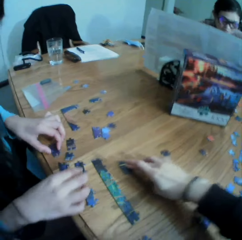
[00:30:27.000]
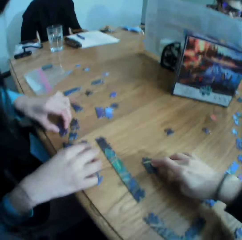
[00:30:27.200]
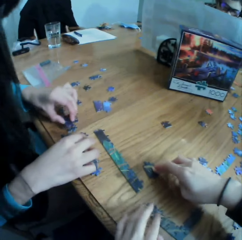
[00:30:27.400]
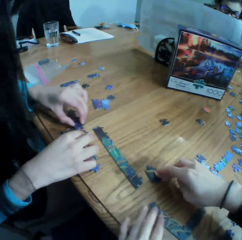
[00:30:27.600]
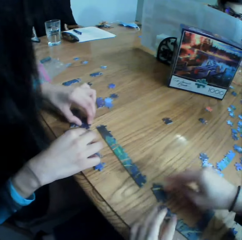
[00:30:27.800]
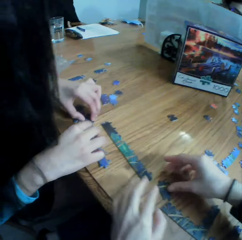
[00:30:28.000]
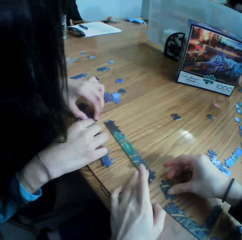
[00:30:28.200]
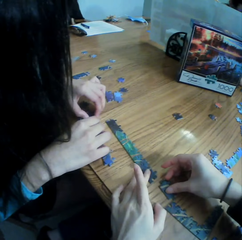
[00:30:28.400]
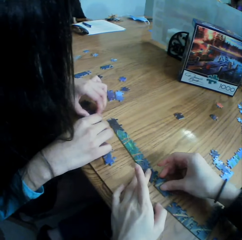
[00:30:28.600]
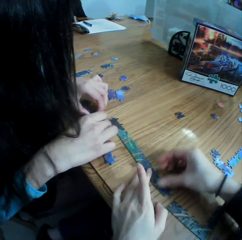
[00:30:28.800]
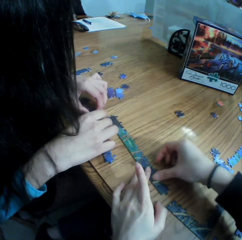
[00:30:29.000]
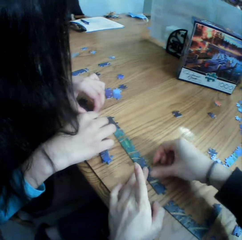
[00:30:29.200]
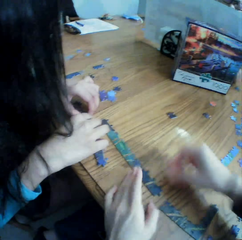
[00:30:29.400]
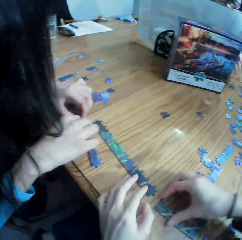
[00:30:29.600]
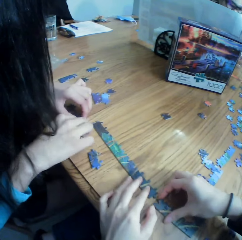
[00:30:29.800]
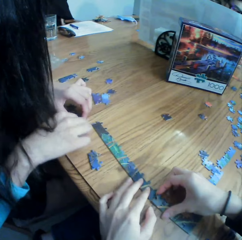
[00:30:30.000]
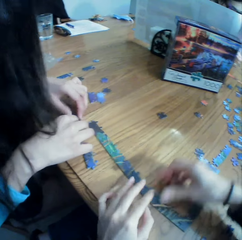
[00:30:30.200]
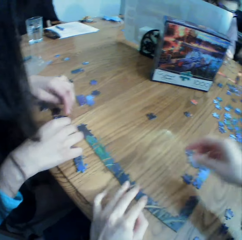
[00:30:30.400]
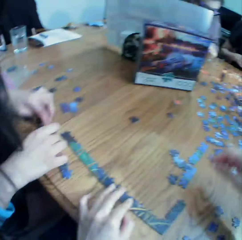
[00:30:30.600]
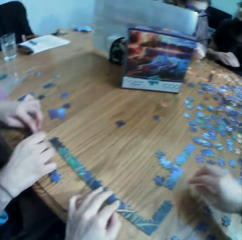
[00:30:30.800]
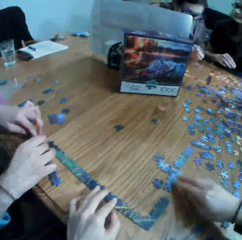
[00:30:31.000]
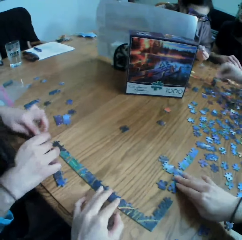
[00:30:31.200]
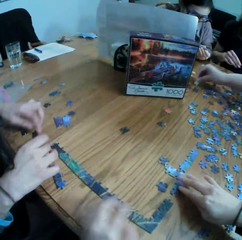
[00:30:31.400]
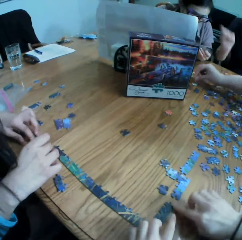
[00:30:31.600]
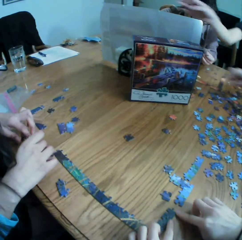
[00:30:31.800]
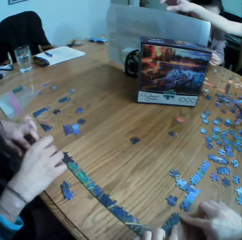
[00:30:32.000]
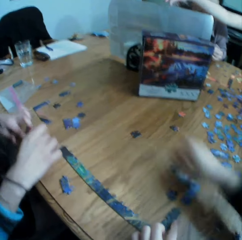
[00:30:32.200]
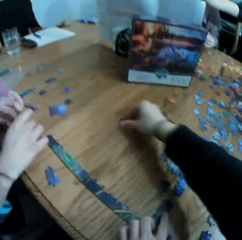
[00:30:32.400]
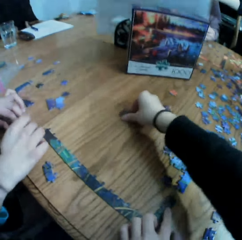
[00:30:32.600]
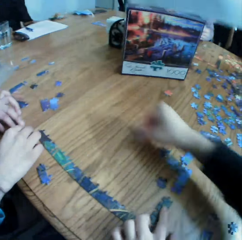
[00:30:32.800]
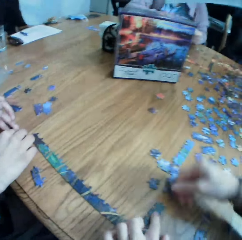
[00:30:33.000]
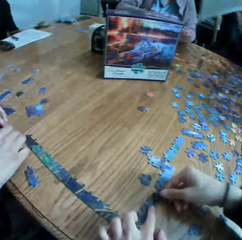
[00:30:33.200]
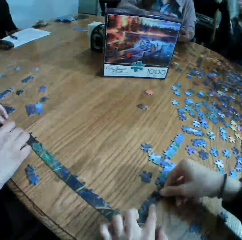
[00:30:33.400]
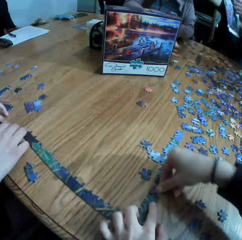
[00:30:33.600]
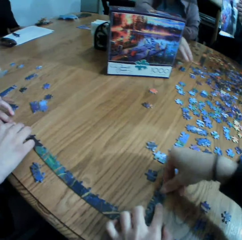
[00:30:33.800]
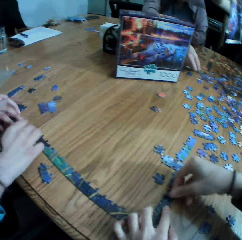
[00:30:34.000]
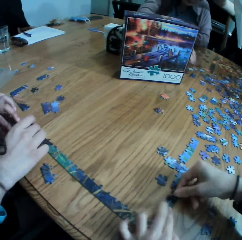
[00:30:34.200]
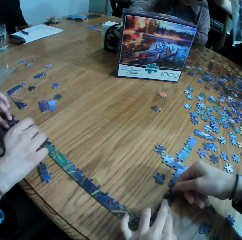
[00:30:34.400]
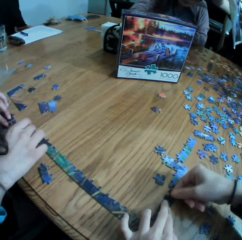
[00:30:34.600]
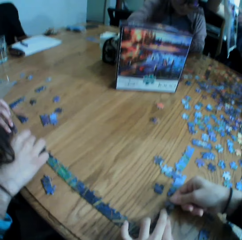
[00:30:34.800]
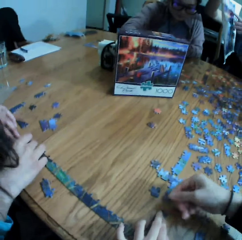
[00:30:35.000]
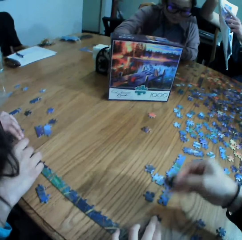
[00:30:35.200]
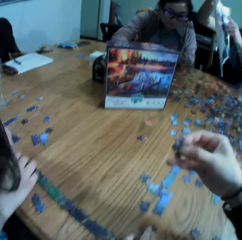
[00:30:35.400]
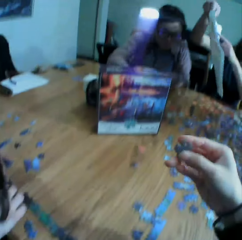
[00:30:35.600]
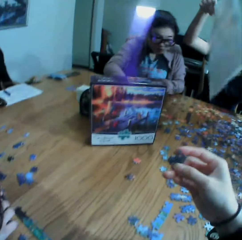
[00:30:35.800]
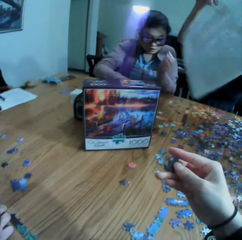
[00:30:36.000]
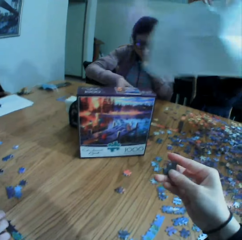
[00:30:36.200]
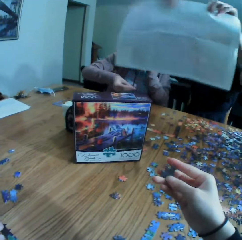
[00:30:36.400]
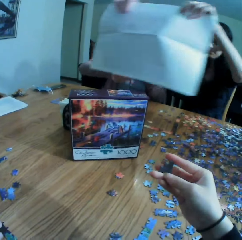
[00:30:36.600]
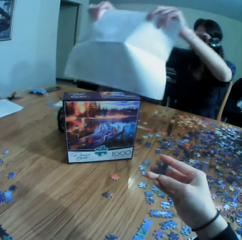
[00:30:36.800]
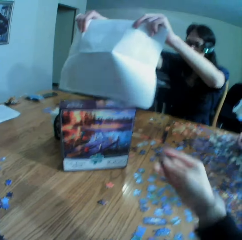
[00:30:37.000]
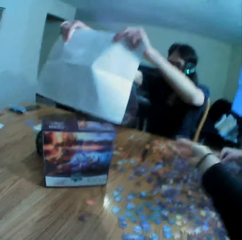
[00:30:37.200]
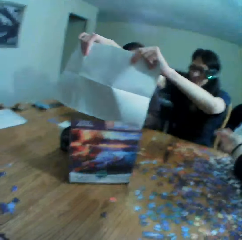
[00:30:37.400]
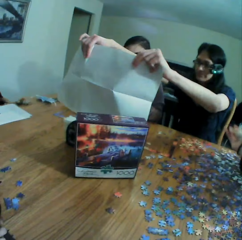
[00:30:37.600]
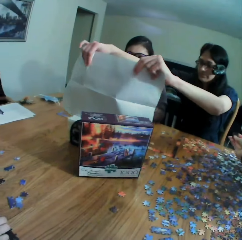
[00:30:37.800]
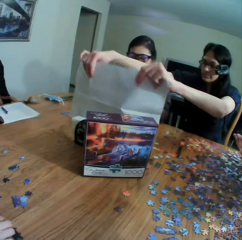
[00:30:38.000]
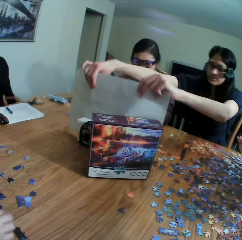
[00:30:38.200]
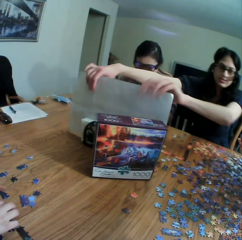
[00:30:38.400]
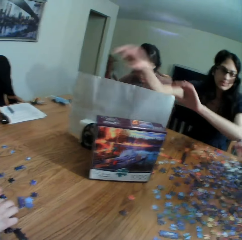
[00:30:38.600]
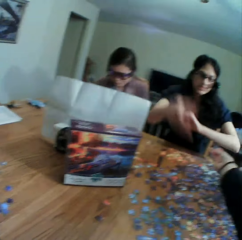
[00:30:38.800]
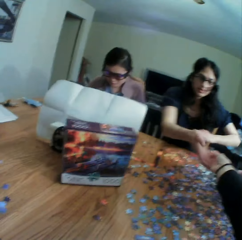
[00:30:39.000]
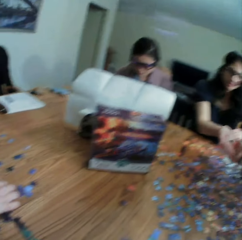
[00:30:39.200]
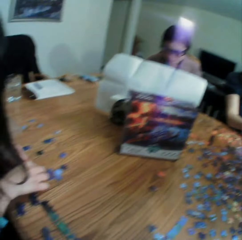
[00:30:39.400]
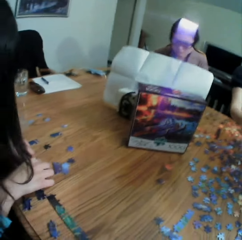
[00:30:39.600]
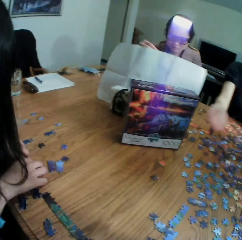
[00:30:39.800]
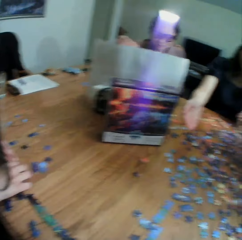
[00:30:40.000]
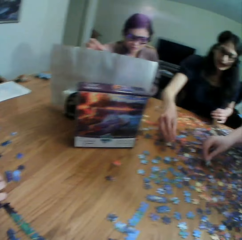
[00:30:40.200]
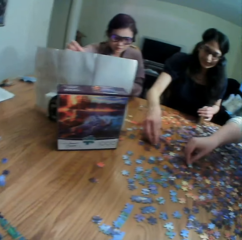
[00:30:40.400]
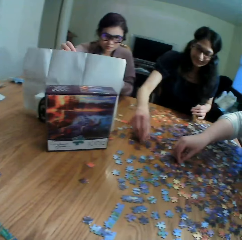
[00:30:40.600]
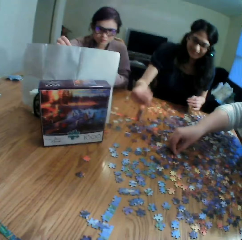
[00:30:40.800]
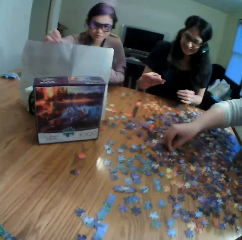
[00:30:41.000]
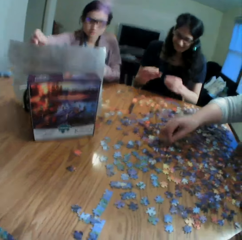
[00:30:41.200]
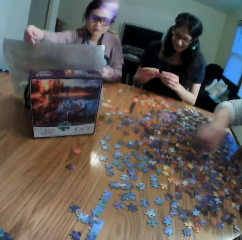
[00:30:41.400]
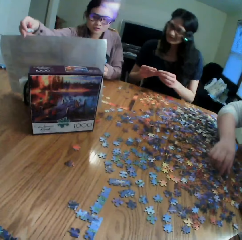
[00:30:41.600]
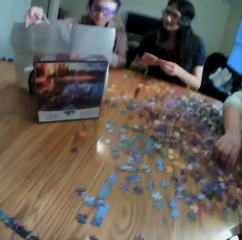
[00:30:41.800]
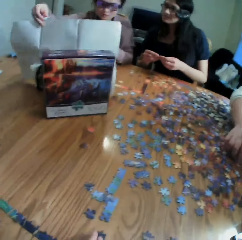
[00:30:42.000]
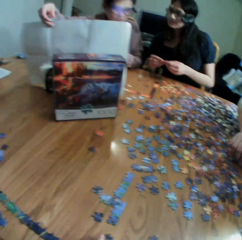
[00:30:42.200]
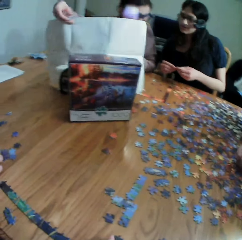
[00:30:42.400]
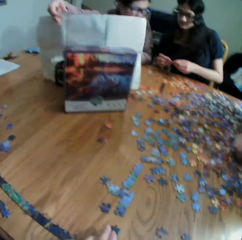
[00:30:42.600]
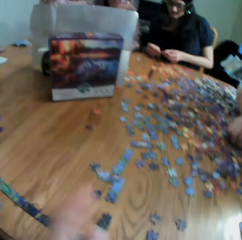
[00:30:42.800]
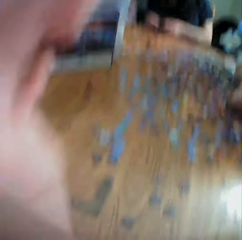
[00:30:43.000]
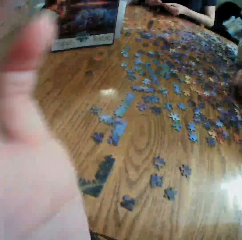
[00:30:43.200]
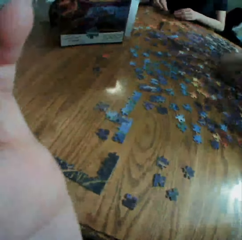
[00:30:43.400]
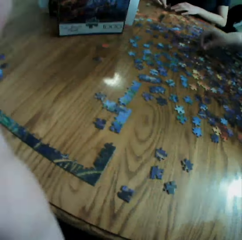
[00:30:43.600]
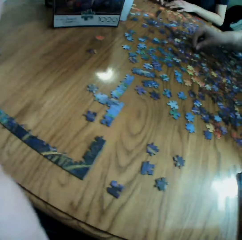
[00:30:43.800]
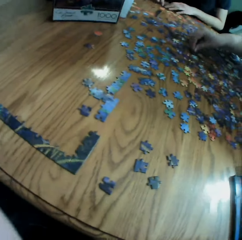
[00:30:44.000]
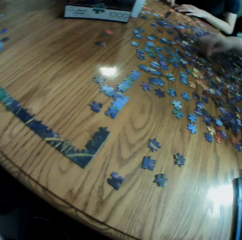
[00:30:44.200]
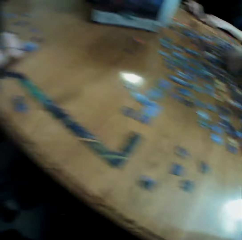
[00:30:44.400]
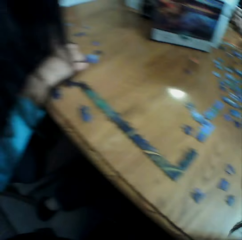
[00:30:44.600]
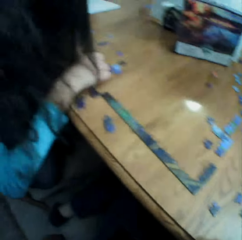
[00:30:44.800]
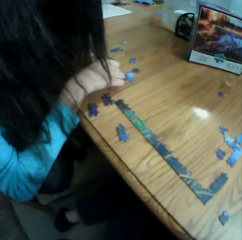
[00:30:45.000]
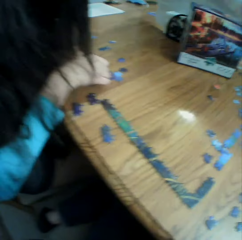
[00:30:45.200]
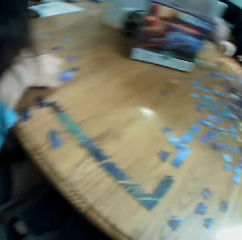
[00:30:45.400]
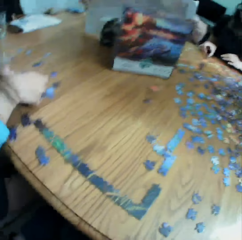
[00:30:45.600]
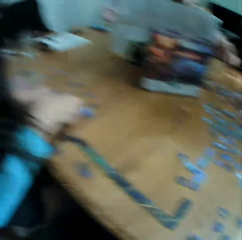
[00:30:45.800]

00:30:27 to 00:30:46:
The camera wearer moves a puzzle on the table. They talk to a lady, play the jigsaw puzzle with the lady. They connect the puzzles. They take a puzzle. They connect the puzzle. They look at the puzzle. They converse with a woman. They hand a puzzle to the woman. They look at the woman. They converse with the colleagues. They adjust the camera.

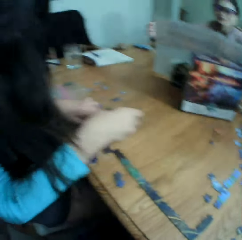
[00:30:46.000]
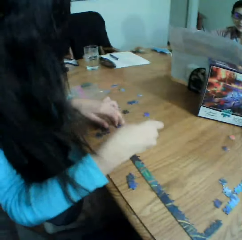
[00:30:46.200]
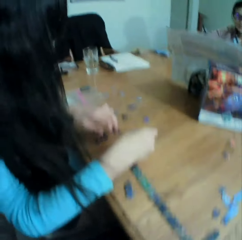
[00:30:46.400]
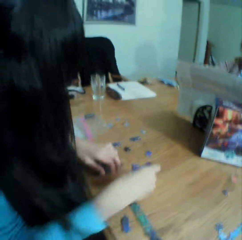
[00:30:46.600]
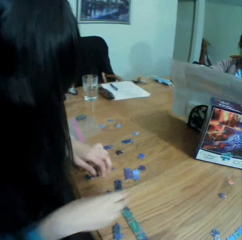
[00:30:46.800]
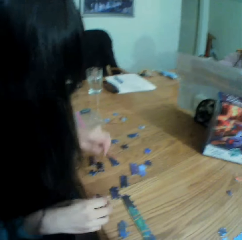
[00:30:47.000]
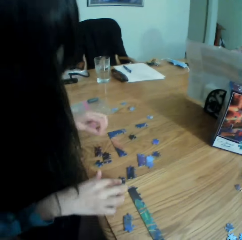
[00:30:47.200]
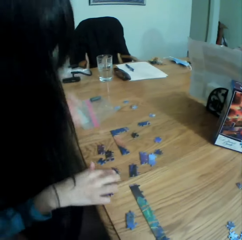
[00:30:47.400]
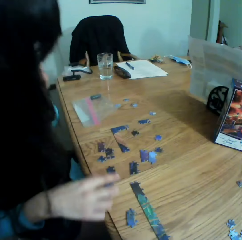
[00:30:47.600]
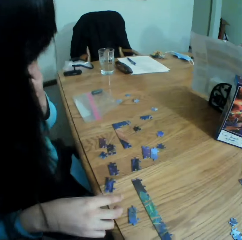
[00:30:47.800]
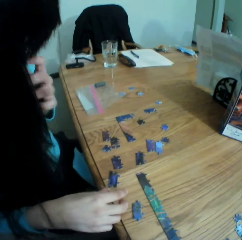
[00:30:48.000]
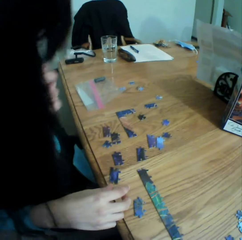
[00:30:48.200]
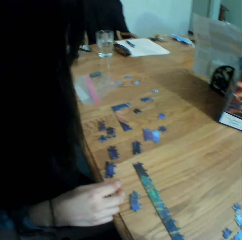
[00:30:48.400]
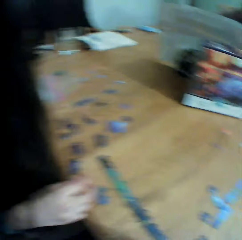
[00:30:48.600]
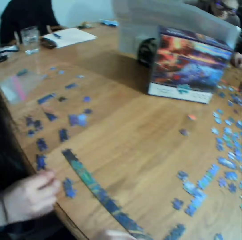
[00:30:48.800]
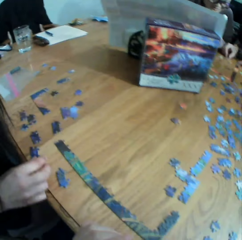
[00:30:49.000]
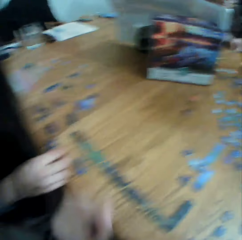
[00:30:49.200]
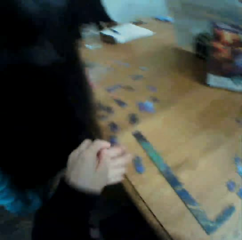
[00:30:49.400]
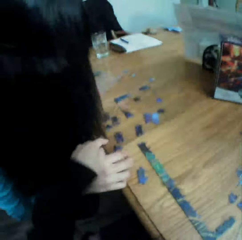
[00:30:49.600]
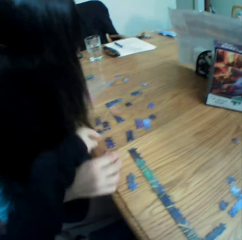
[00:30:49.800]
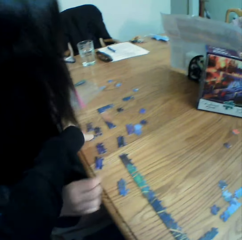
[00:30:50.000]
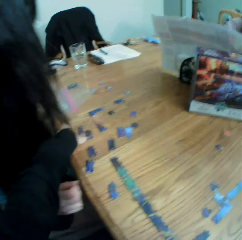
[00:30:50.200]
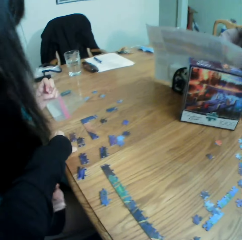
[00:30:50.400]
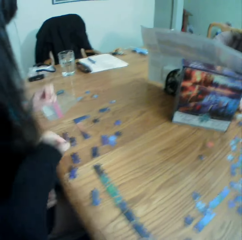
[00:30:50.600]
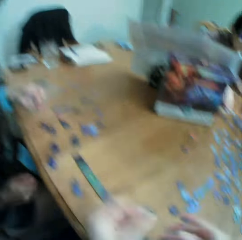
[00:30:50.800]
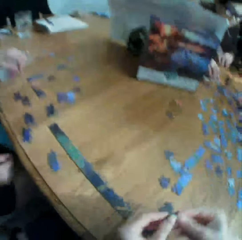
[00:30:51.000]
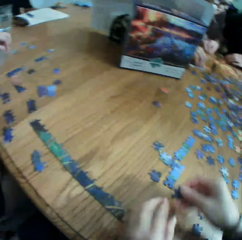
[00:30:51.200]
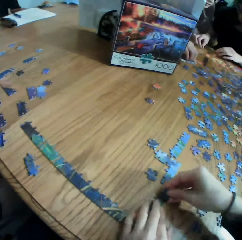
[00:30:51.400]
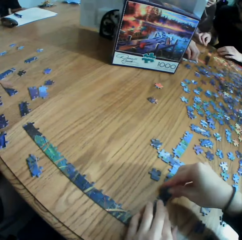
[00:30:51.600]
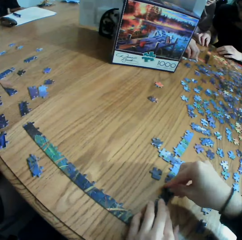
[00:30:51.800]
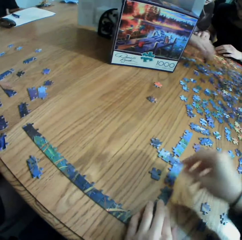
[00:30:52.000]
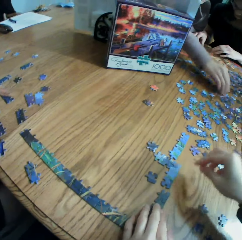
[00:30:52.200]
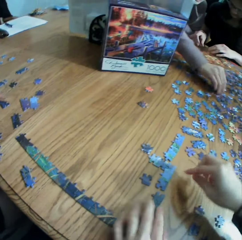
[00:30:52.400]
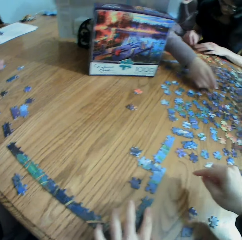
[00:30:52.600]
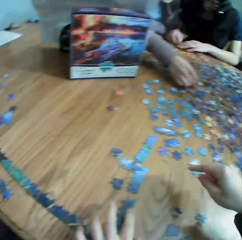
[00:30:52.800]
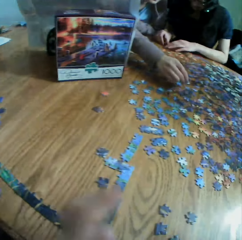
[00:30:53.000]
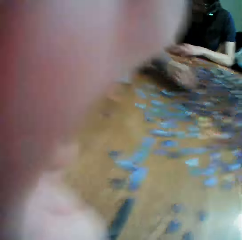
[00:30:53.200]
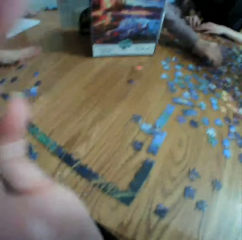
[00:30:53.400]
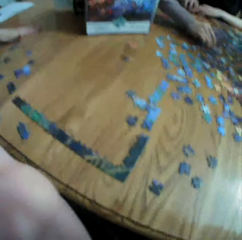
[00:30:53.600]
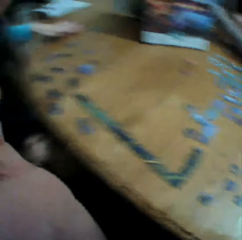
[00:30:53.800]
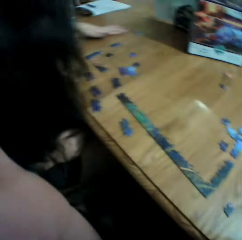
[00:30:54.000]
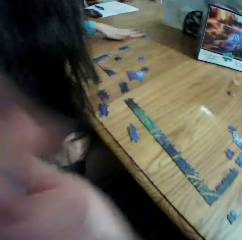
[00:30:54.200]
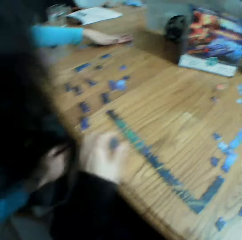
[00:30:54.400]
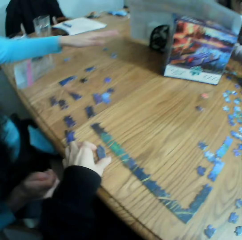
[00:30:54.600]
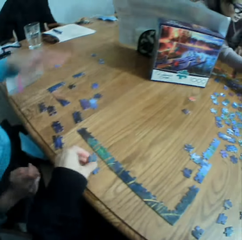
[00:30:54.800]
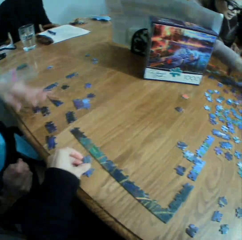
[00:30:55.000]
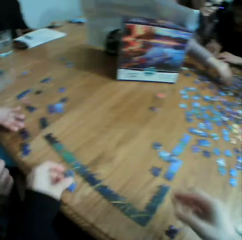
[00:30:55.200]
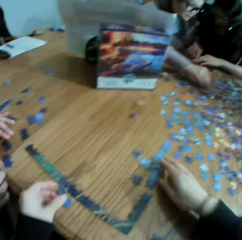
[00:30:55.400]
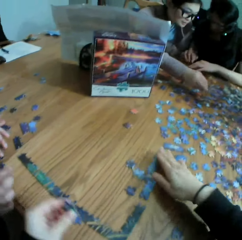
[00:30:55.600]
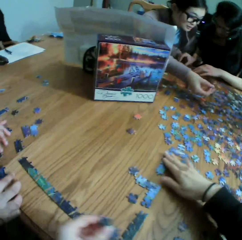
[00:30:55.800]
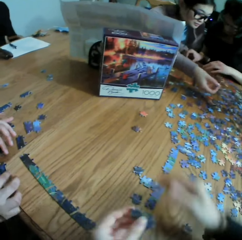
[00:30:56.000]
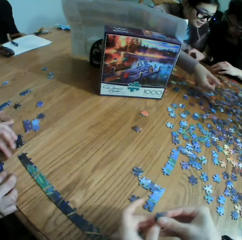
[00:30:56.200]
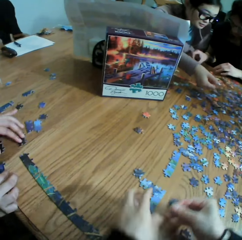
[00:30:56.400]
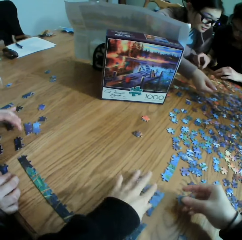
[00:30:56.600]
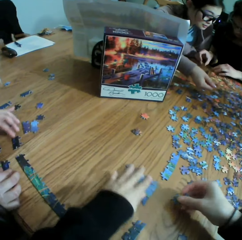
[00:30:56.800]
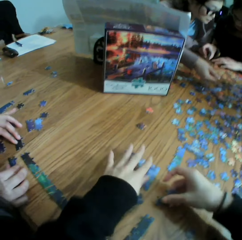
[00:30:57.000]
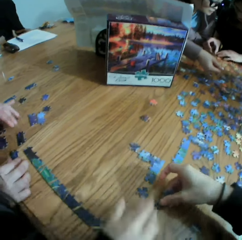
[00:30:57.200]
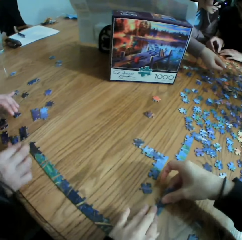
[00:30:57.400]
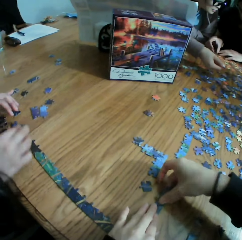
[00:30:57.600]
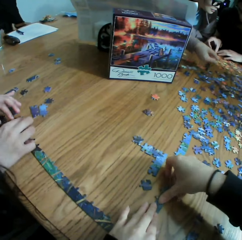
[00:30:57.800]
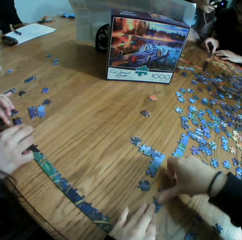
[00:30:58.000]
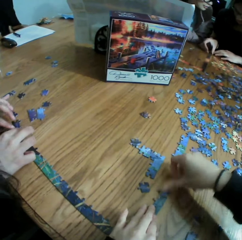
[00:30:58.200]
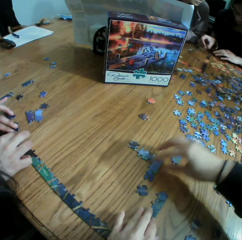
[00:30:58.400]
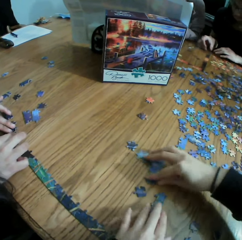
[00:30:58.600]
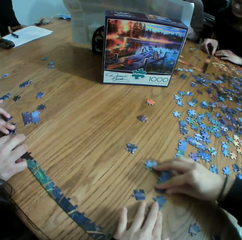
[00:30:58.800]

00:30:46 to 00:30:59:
The camera wearer laughs with the colleagues. They look at the puzzle. They take a puzzle. They take the puzzle in the left hand. They play the jigsaw puzzle with a lady. They connect the puzzle. They adjust the camera. They take a puzzle. They talk, play the jigsaw puzzle with the lady. They move the puzzles on the table. They take a puzzle from the left hand. They move the puzzles on the table. They join the puzzles.
